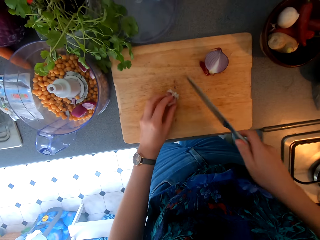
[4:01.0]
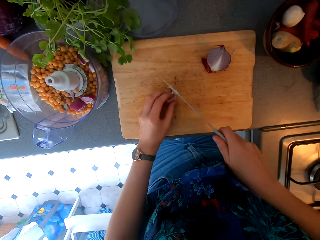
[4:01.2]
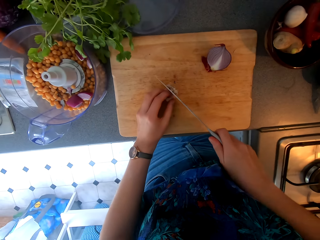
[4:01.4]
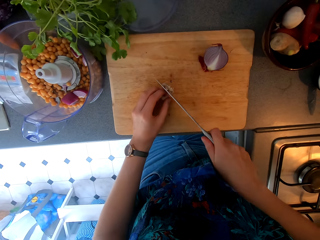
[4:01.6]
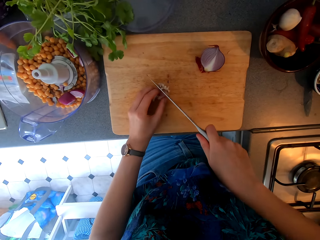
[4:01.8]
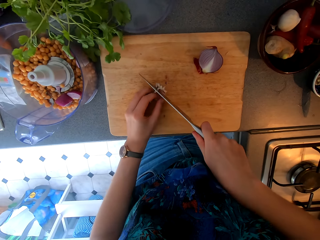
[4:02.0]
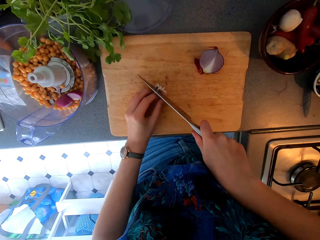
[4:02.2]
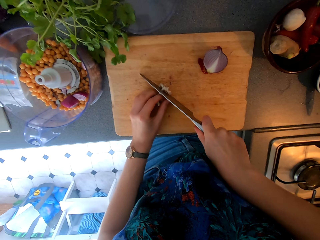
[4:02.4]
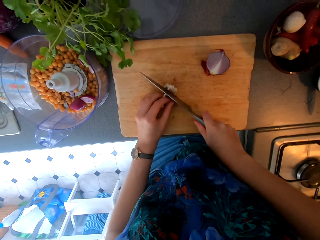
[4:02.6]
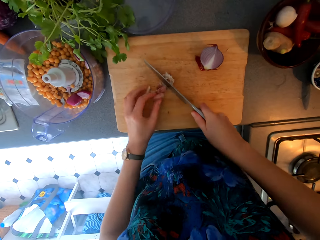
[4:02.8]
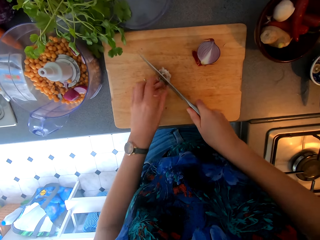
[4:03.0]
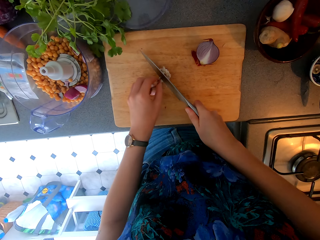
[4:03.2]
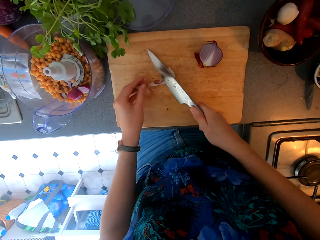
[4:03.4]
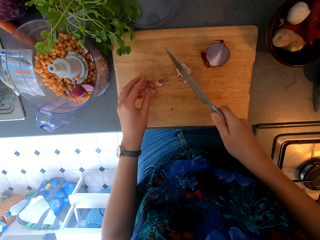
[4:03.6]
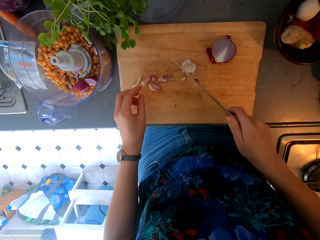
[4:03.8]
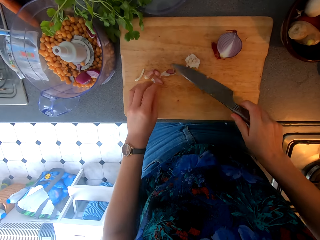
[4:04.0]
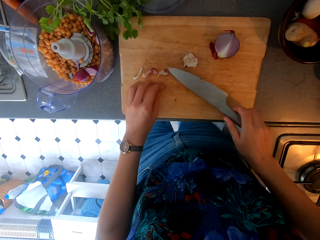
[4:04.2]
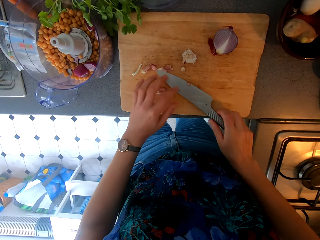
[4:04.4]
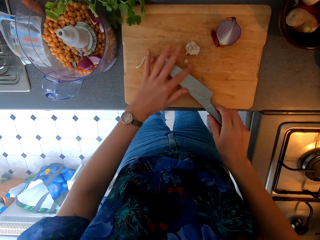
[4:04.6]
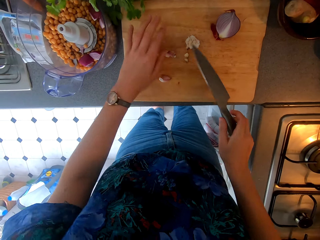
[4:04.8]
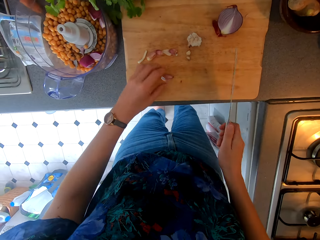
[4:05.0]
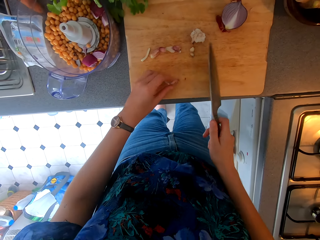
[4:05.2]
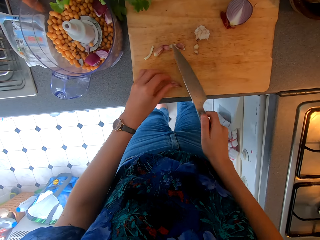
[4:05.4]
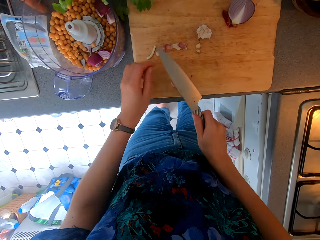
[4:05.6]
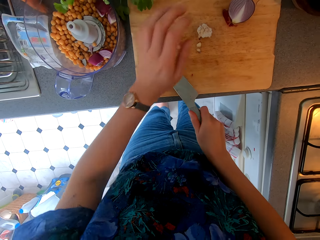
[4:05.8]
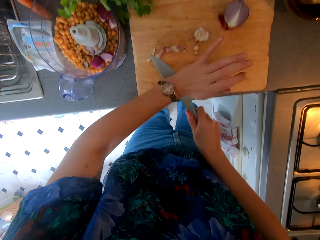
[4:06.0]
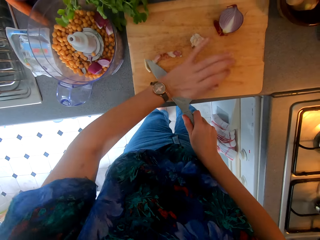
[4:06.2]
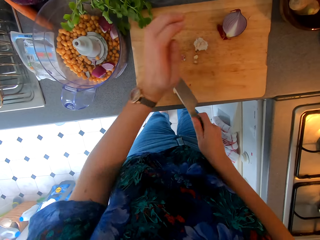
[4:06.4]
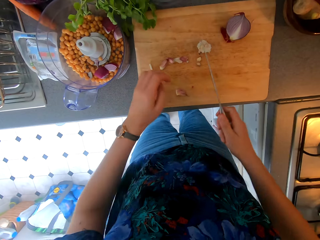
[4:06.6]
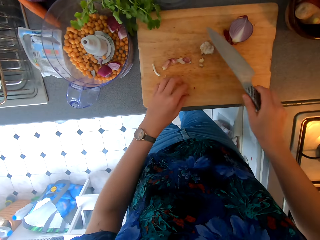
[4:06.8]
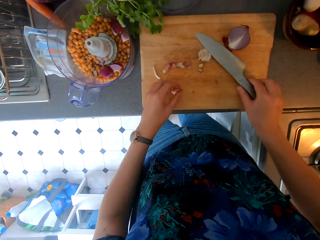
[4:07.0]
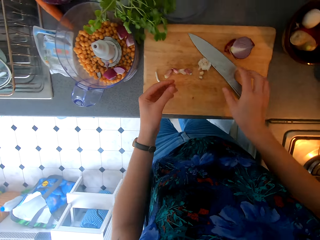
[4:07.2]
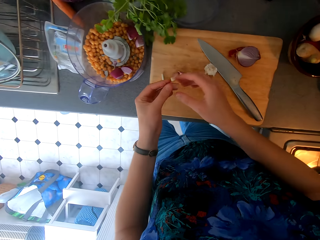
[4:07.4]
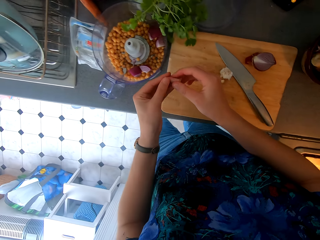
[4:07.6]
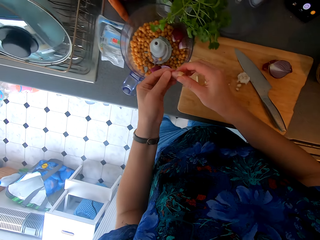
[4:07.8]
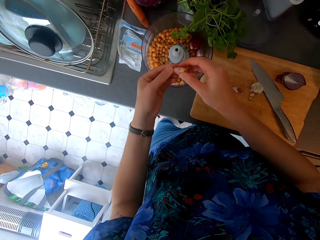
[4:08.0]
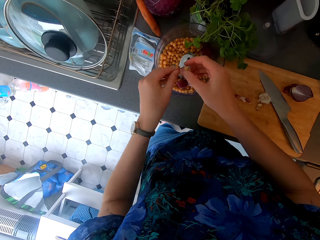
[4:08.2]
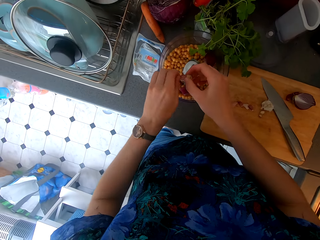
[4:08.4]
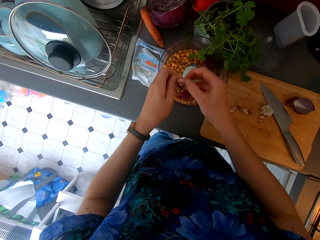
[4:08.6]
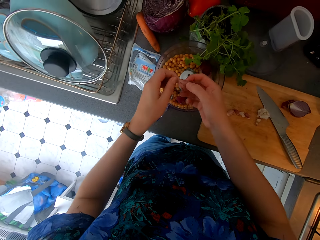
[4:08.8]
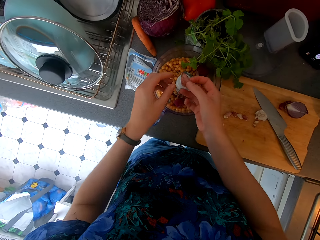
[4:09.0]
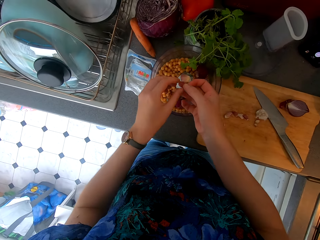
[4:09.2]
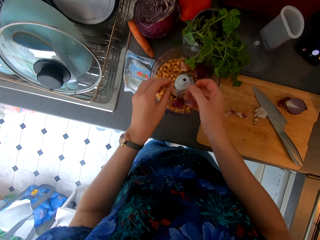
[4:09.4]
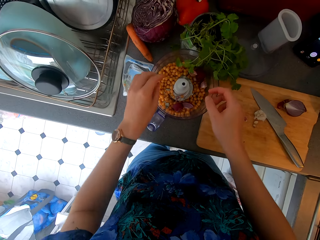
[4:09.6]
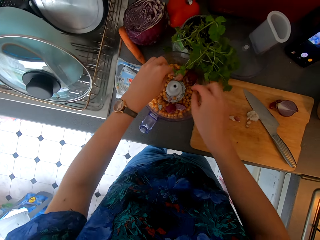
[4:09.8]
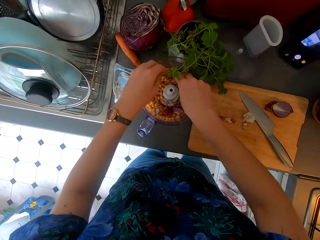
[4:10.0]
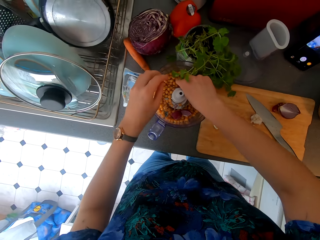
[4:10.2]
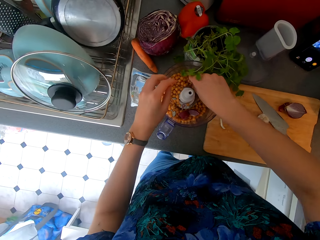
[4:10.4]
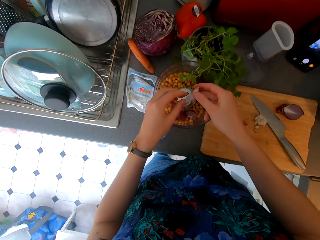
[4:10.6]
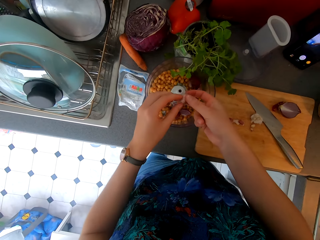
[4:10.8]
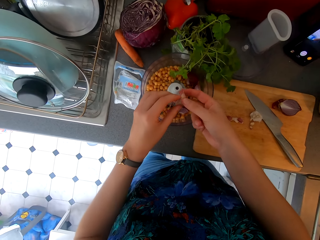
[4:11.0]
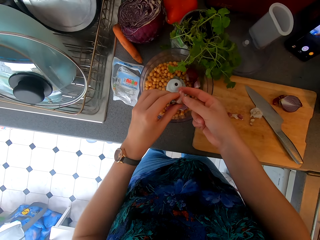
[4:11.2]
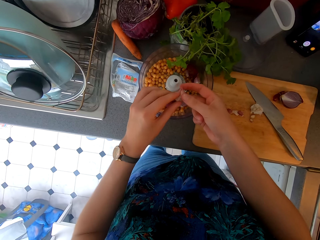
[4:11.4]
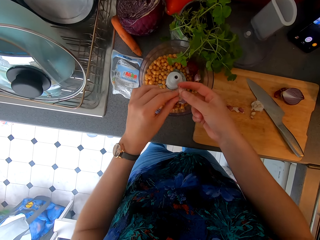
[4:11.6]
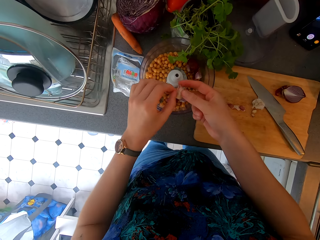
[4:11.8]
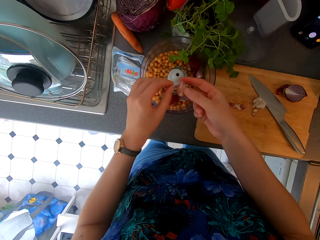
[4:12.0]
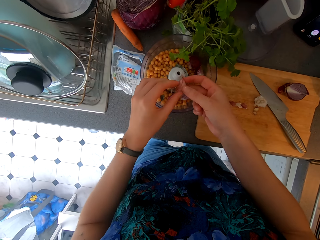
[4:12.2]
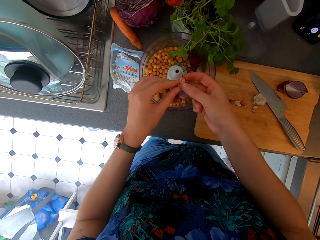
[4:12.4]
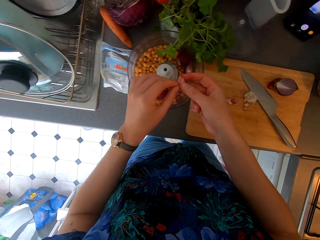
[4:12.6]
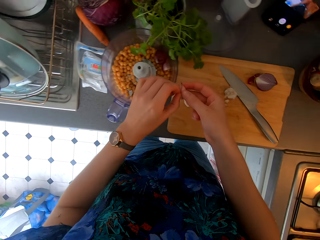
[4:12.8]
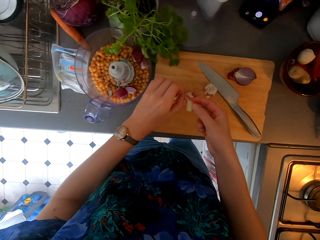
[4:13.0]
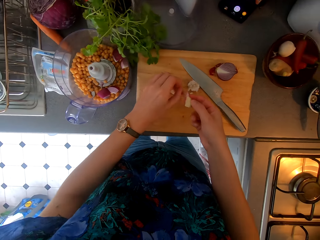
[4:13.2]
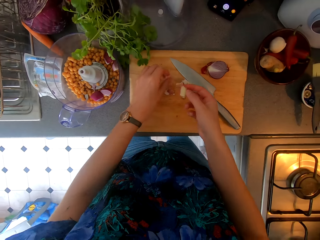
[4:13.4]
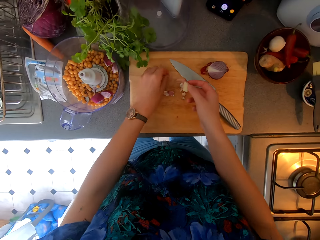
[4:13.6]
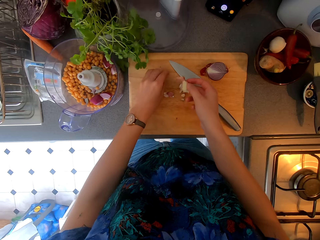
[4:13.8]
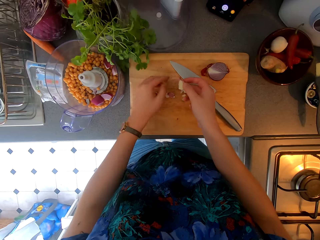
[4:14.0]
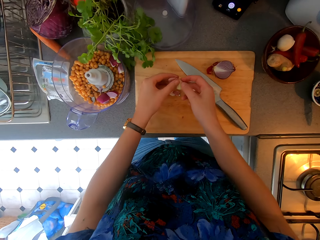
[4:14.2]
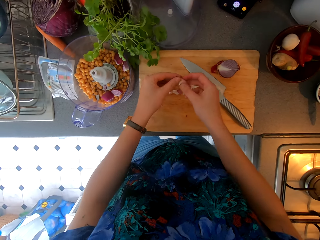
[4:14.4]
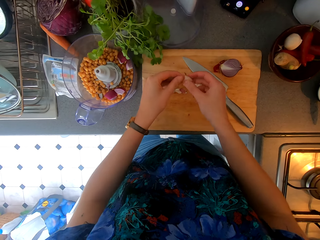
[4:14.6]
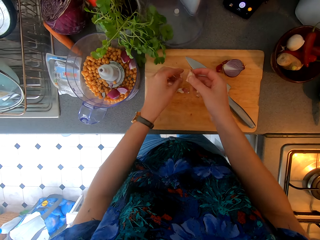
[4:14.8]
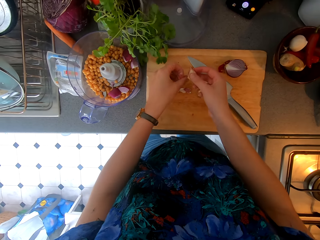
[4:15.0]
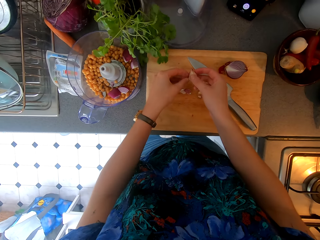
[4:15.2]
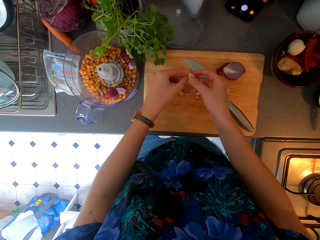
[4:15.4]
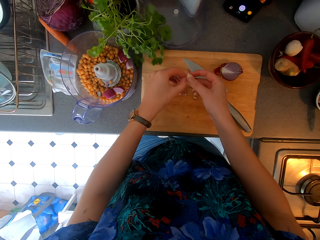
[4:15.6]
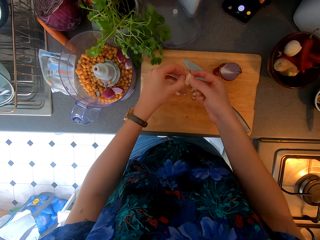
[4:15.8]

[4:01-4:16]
The camera wearer cuts the garlic. They wipe the knife. They crush the garlic. They chop the garlic. They put the garlic in the blending machine. They peel the garlic. They peel the garlic again.

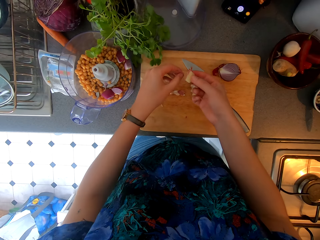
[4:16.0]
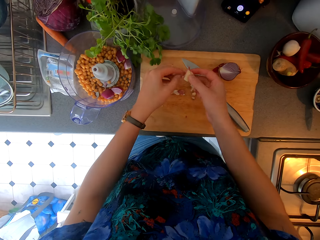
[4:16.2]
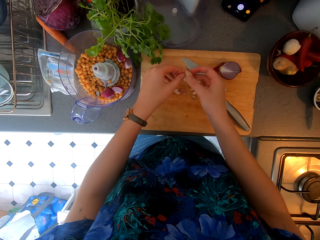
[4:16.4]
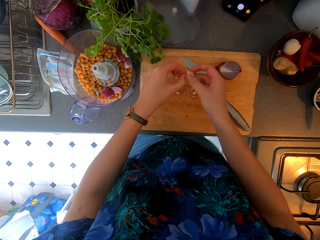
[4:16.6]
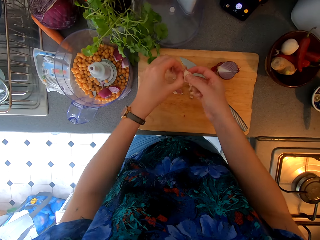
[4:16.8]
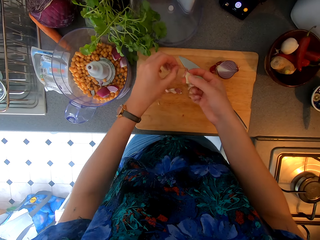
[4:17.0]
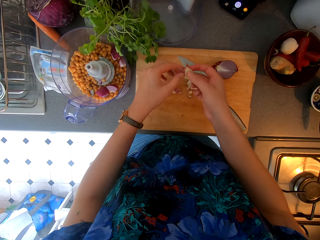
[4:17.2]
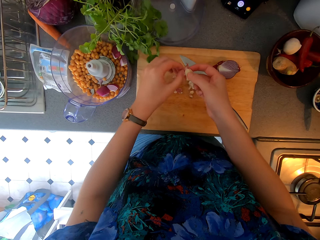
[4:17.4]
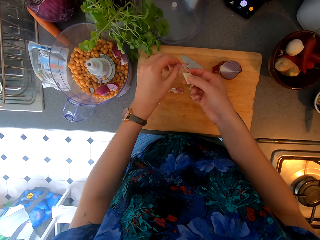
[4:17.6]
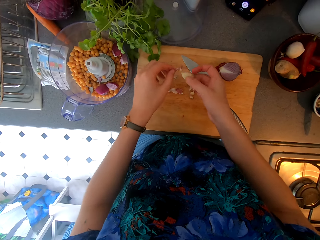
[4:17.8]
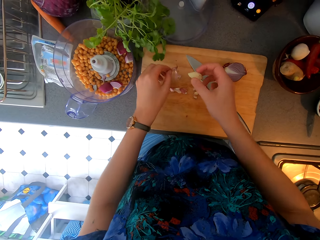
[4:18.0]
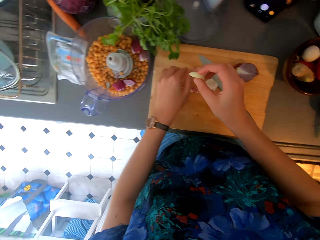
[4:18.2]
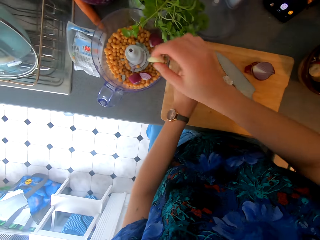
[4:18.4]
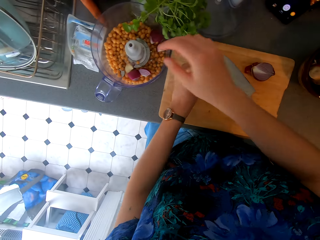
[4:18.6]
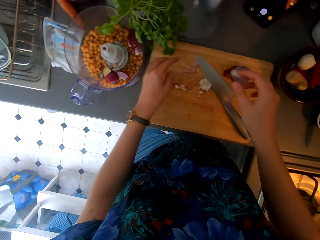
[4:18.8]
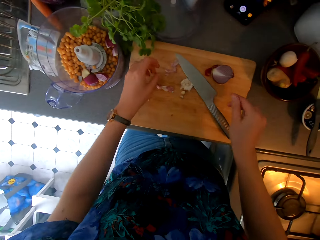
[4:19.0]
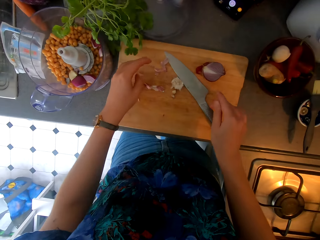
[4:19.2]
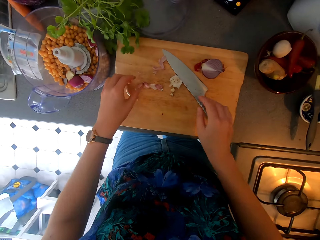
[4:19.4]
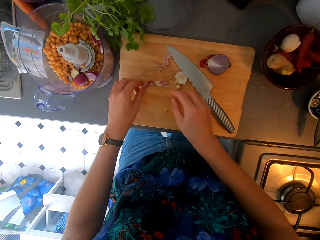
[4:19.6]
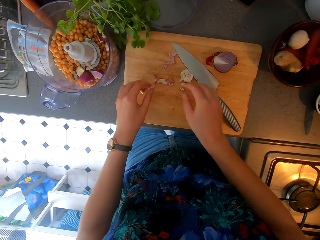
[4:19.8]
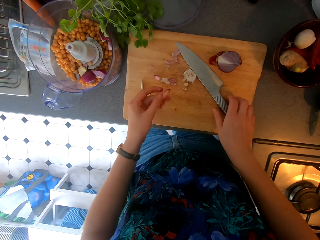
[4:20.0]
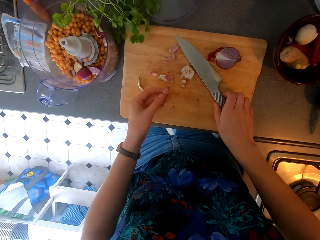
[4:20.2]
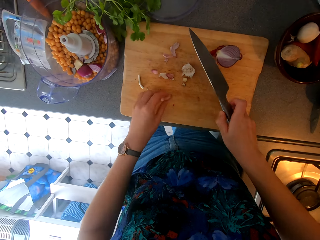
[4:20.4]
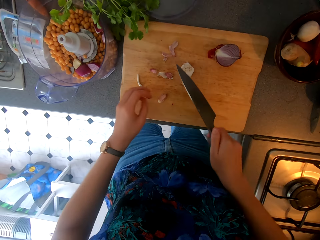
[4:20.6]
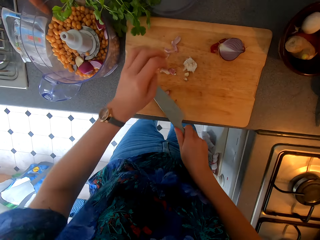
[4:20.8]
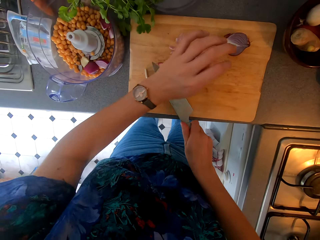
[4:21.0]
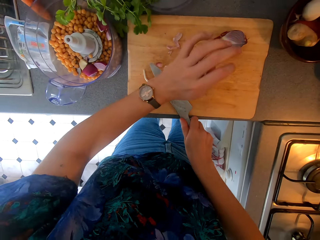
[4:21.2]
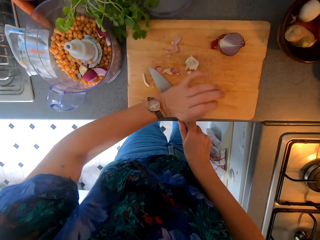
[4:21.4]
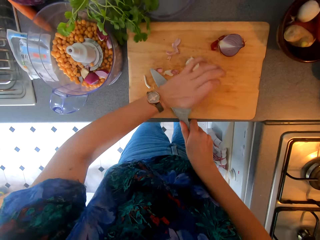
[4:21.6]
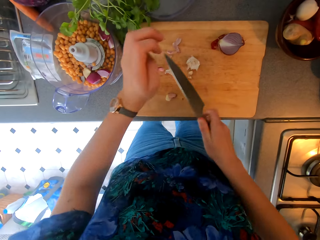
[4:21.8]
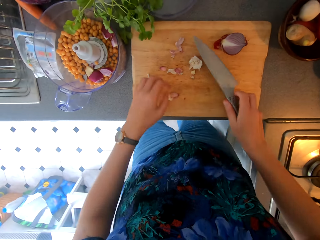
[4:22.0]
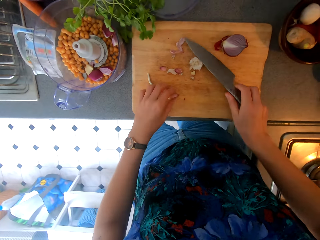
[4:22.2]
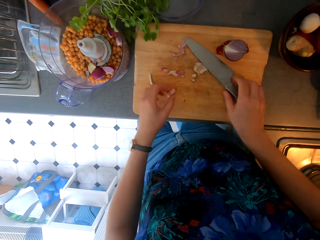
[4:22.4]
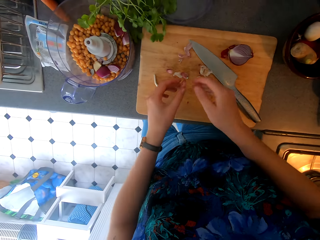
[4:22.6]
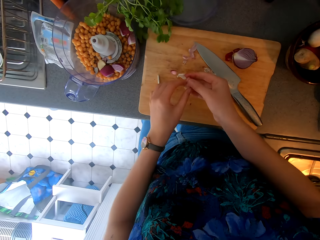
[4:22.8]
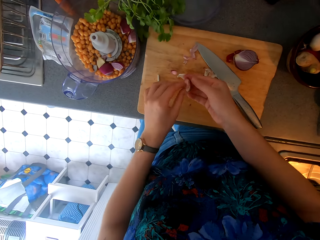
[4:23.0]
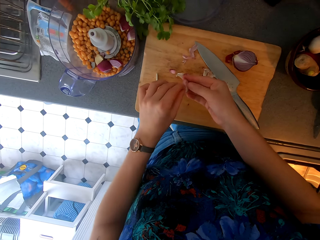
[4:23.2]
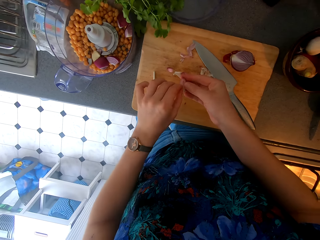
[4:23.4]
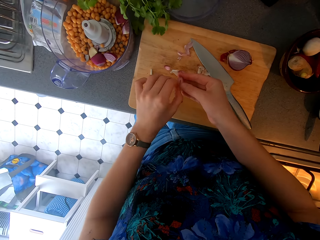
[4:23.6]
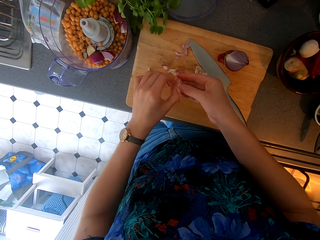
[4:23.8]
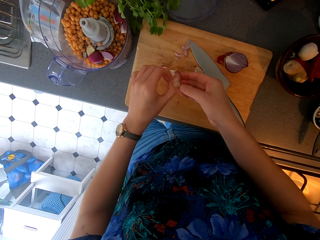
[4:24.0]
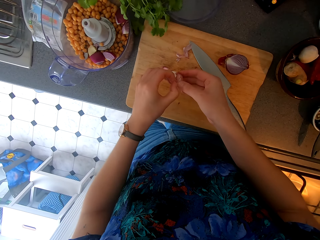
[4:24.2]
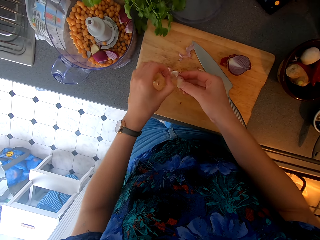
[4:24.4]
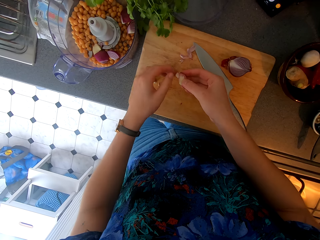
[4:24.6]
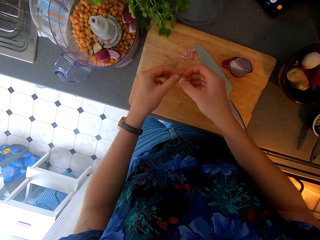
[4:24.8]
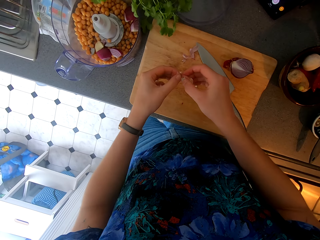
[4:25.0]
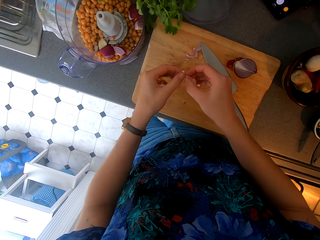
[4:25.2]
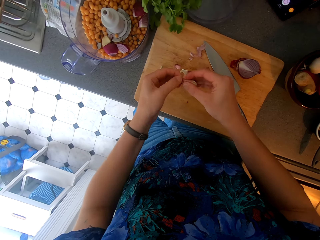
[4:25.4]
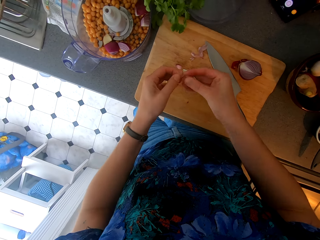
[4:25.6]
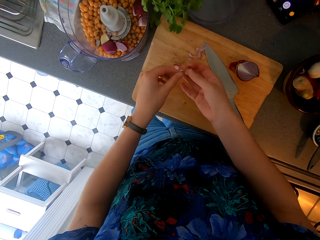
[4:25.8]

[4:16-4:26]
The camera wearer puts the garlic in the blending machine. They throw the garlic in the bowl. They crush the garlic. They chop the garlic. They put the knife down. They lift the garlic. They peel the garlic.
